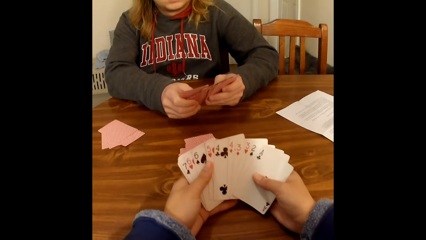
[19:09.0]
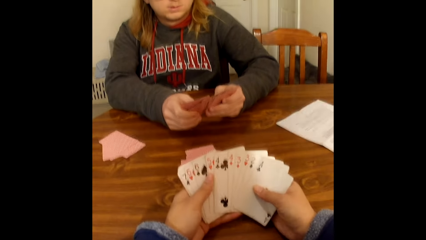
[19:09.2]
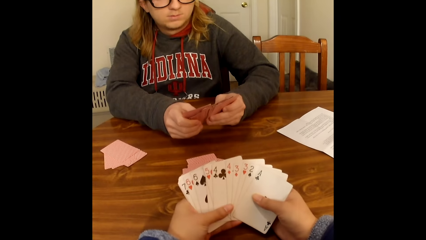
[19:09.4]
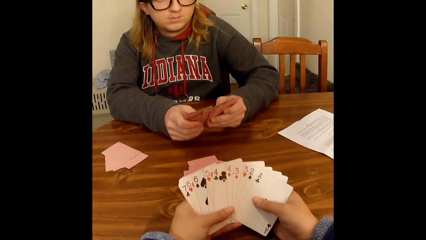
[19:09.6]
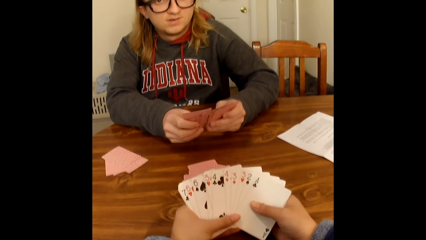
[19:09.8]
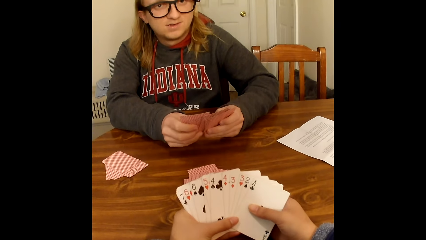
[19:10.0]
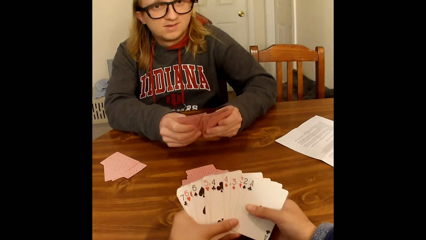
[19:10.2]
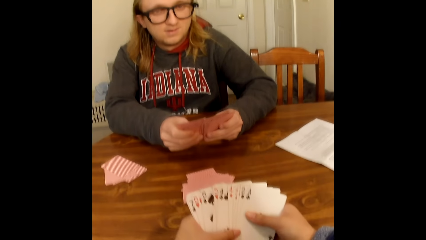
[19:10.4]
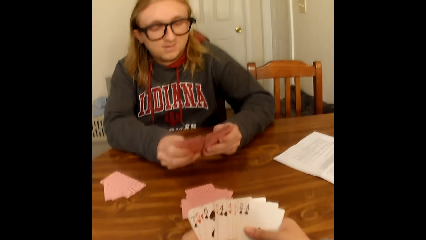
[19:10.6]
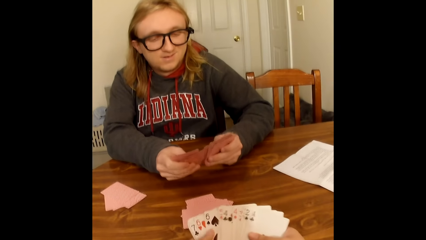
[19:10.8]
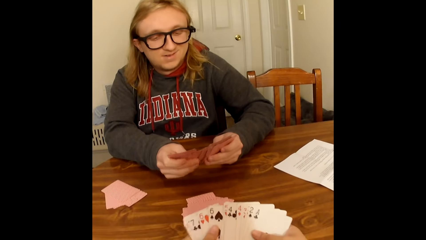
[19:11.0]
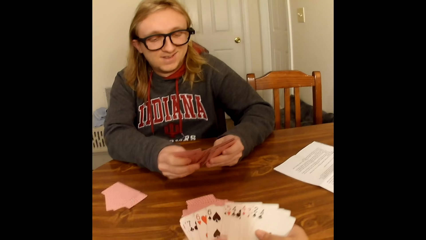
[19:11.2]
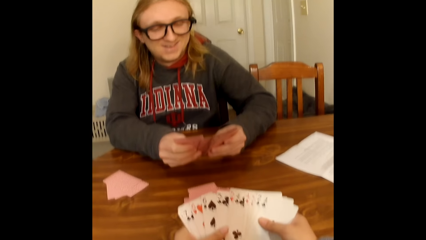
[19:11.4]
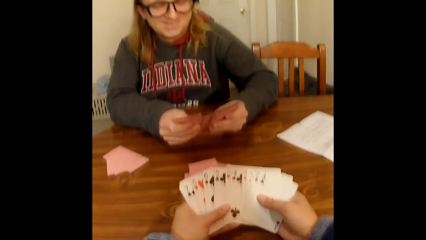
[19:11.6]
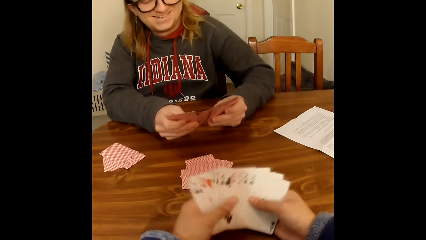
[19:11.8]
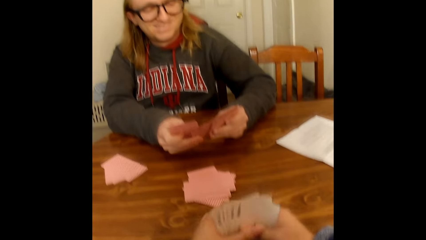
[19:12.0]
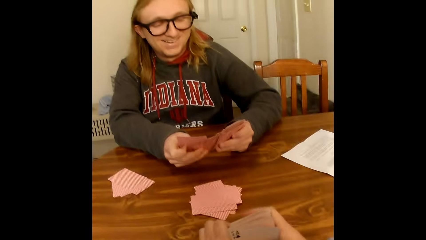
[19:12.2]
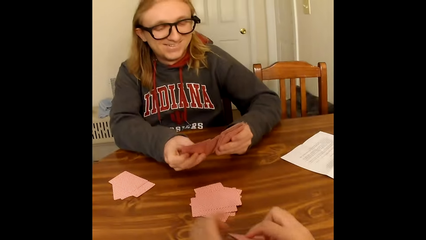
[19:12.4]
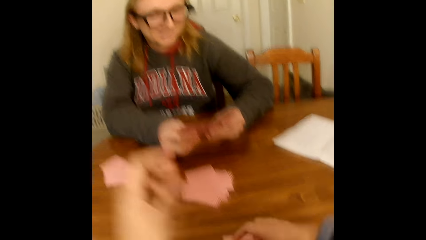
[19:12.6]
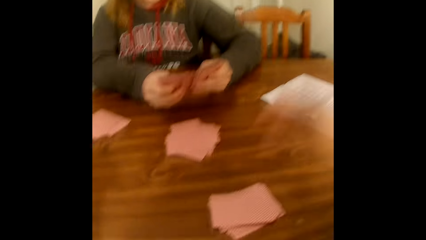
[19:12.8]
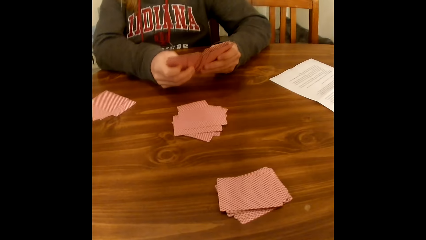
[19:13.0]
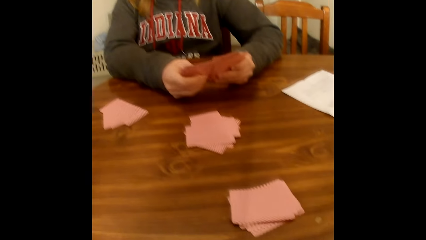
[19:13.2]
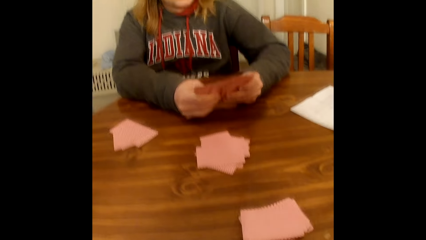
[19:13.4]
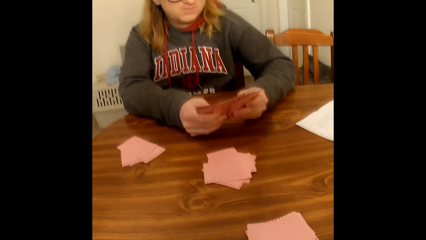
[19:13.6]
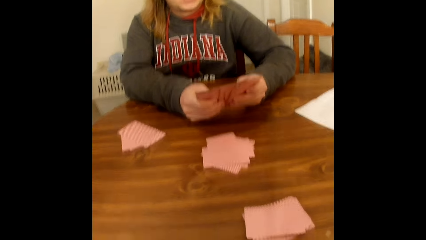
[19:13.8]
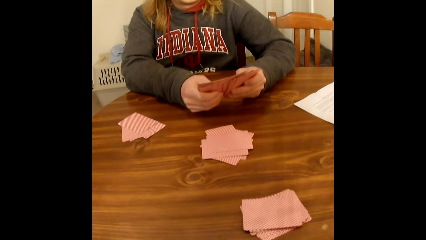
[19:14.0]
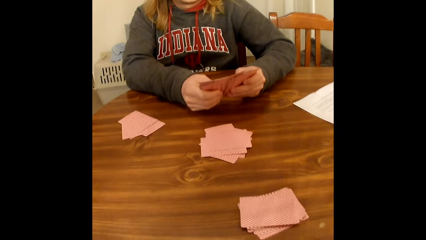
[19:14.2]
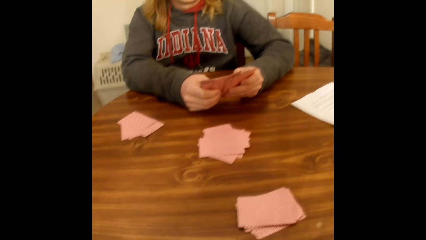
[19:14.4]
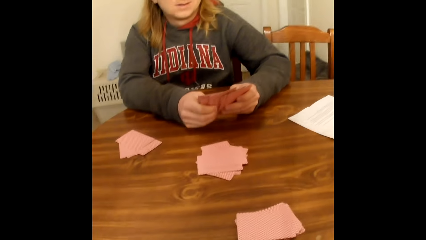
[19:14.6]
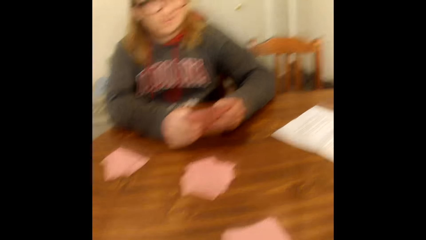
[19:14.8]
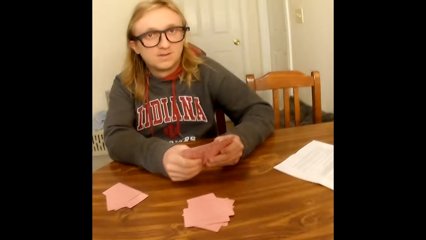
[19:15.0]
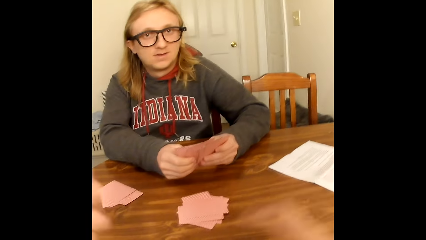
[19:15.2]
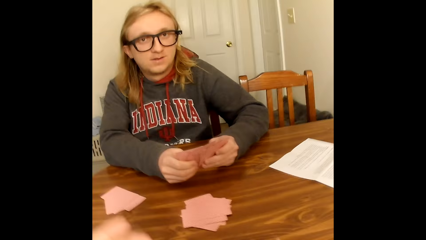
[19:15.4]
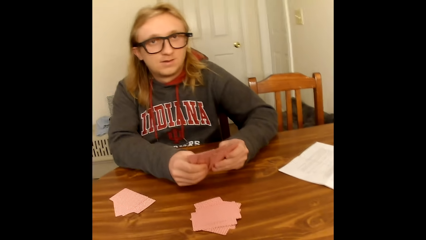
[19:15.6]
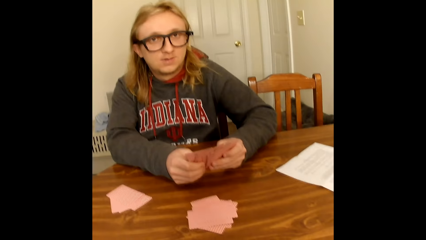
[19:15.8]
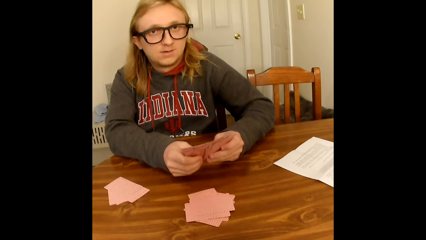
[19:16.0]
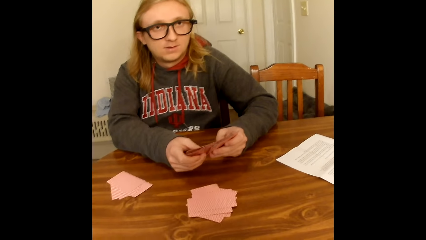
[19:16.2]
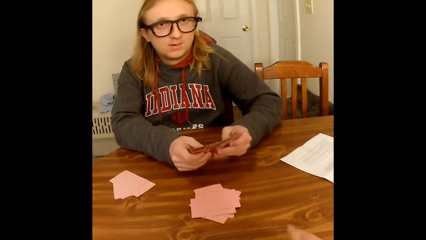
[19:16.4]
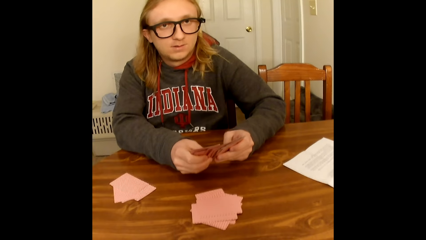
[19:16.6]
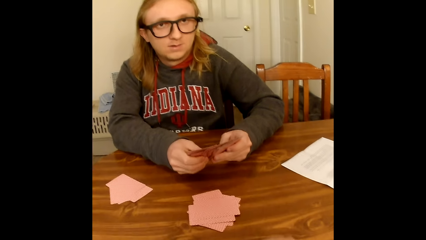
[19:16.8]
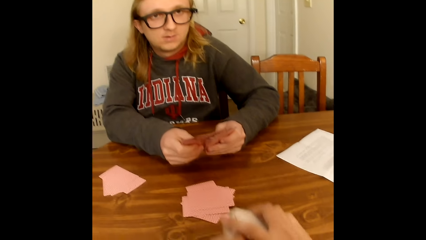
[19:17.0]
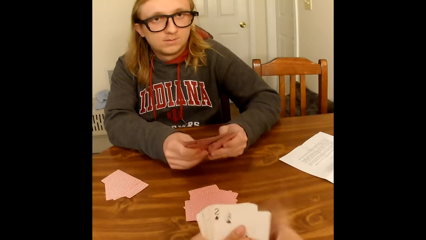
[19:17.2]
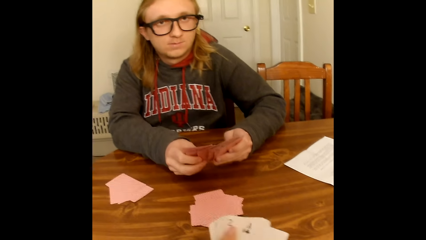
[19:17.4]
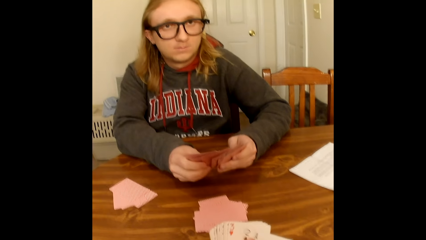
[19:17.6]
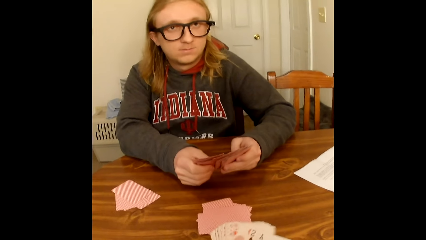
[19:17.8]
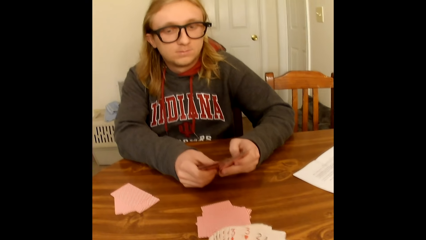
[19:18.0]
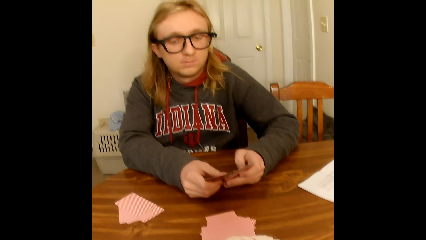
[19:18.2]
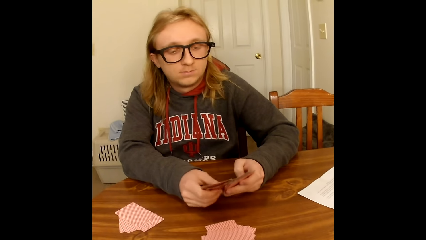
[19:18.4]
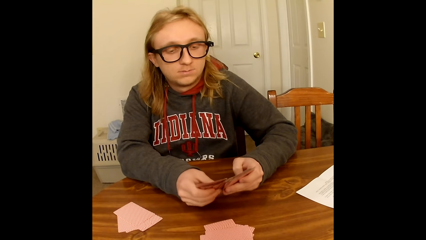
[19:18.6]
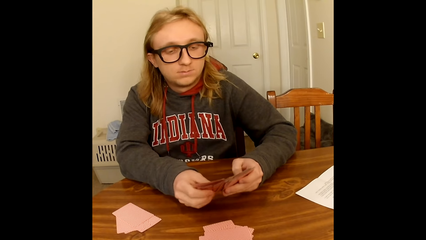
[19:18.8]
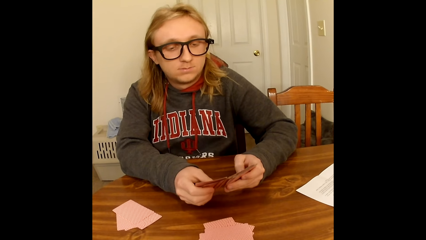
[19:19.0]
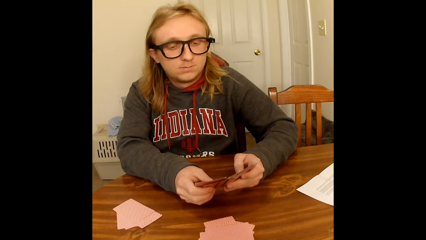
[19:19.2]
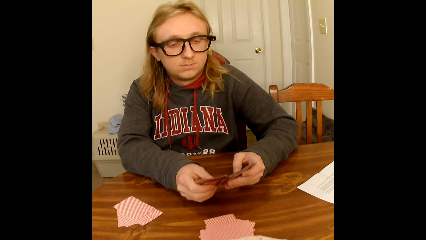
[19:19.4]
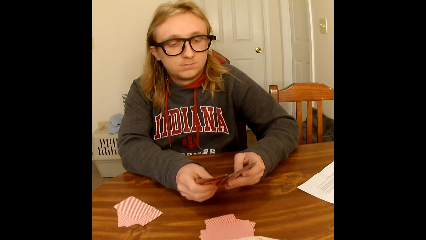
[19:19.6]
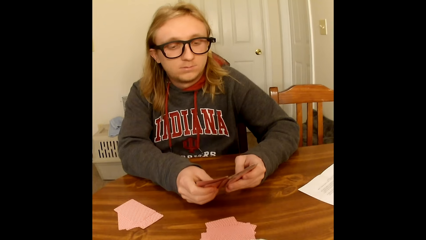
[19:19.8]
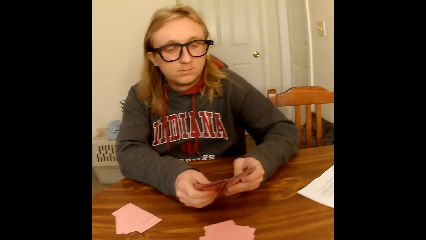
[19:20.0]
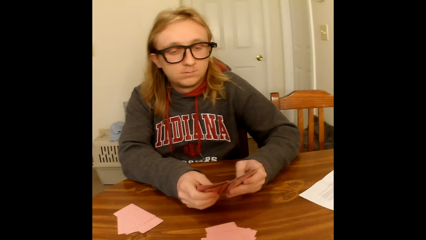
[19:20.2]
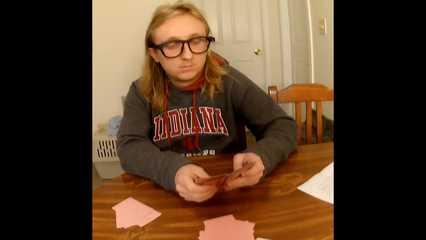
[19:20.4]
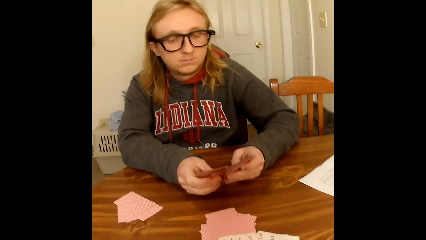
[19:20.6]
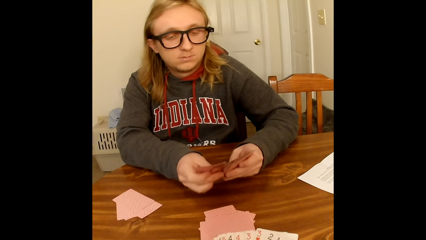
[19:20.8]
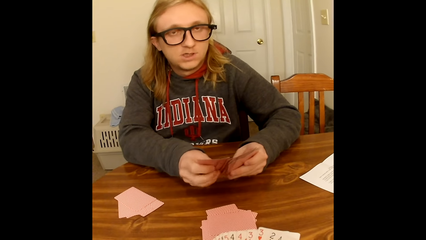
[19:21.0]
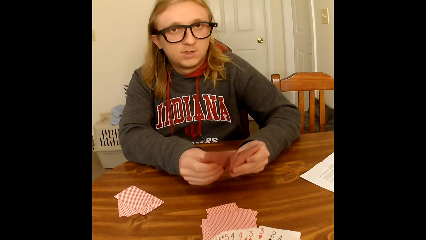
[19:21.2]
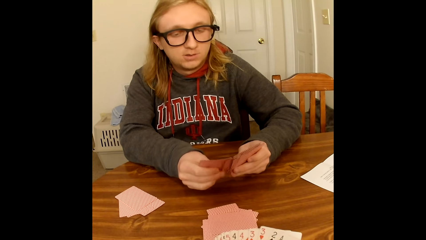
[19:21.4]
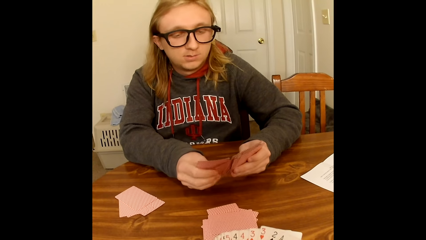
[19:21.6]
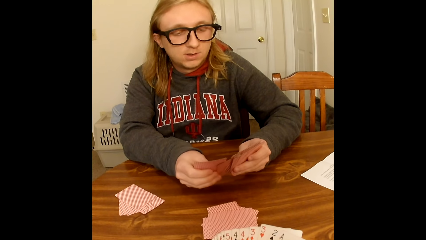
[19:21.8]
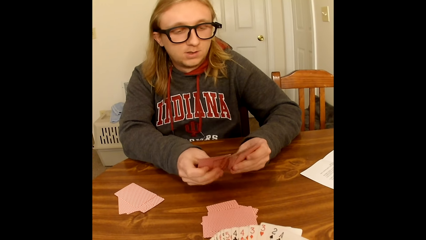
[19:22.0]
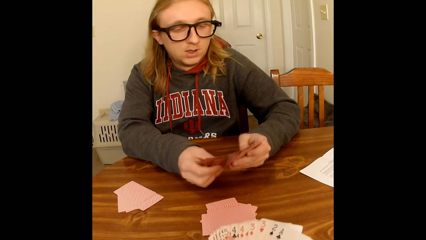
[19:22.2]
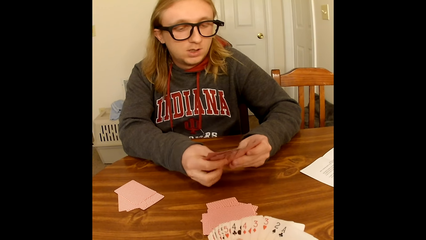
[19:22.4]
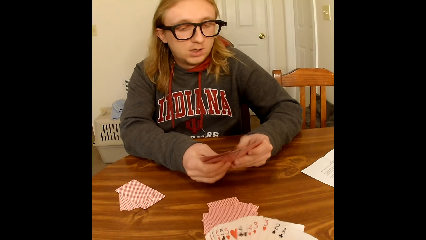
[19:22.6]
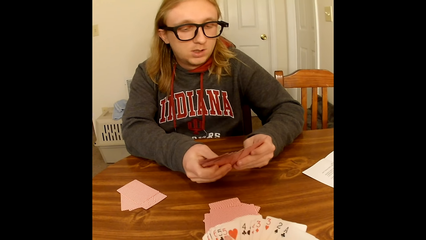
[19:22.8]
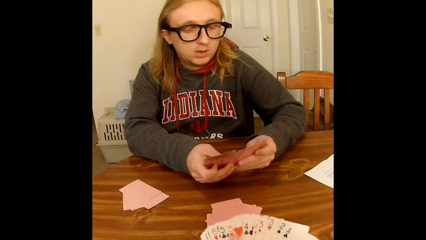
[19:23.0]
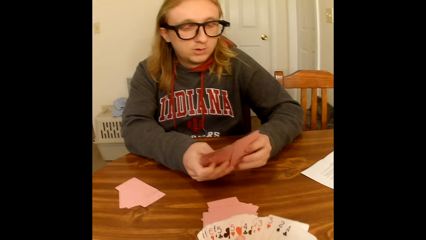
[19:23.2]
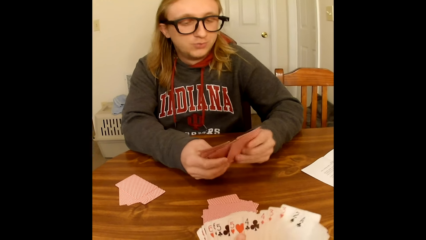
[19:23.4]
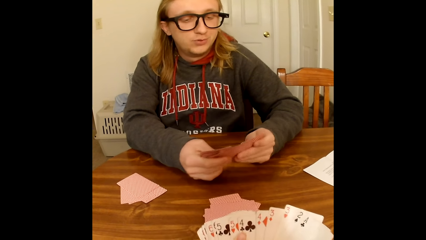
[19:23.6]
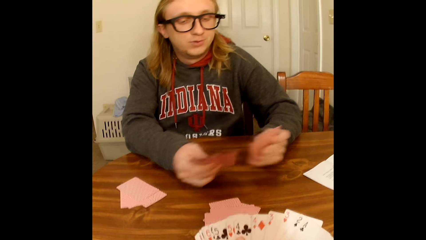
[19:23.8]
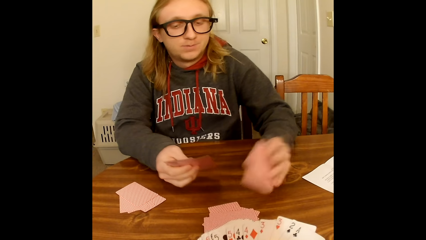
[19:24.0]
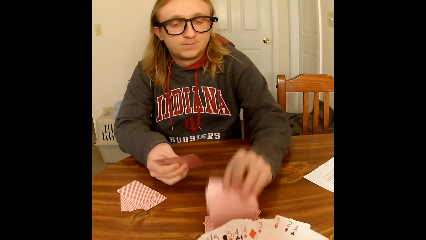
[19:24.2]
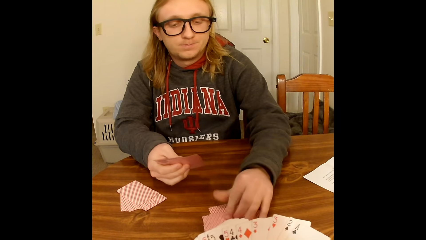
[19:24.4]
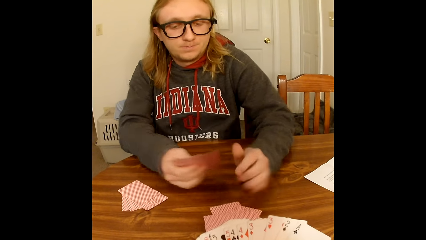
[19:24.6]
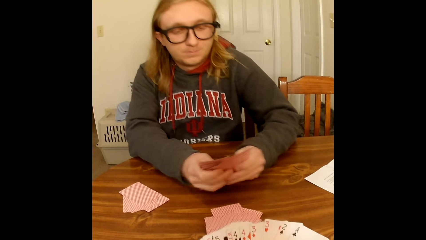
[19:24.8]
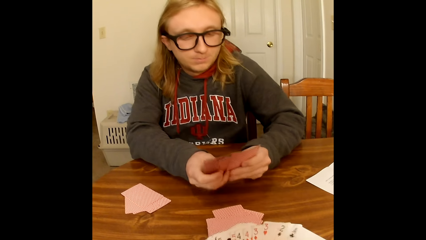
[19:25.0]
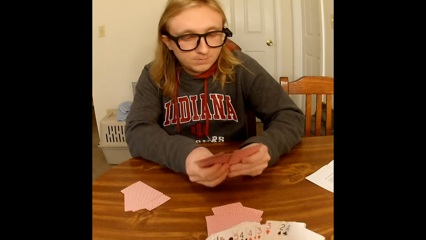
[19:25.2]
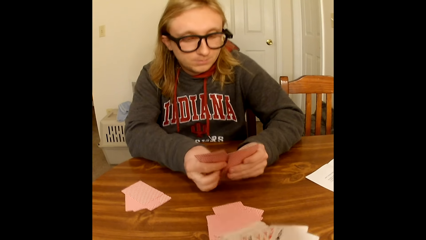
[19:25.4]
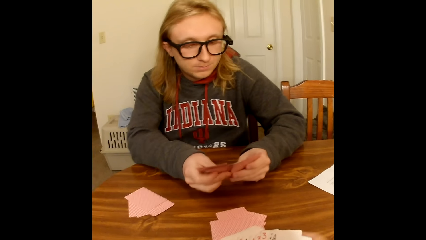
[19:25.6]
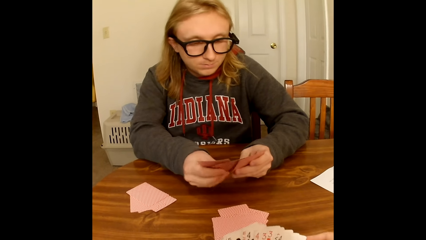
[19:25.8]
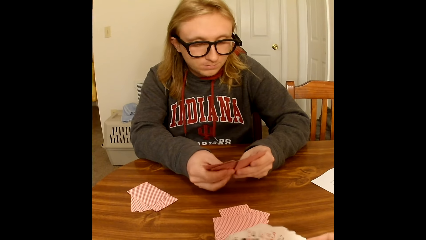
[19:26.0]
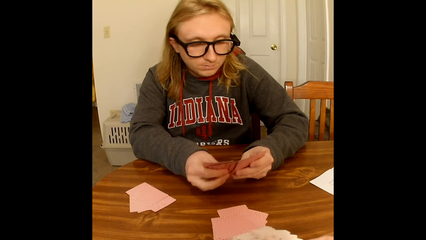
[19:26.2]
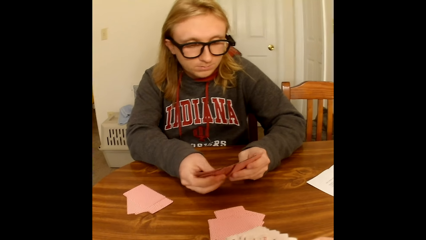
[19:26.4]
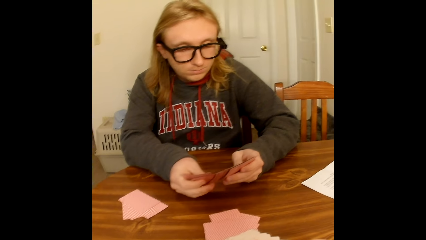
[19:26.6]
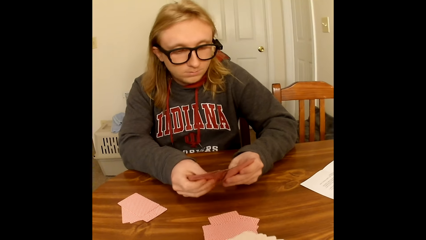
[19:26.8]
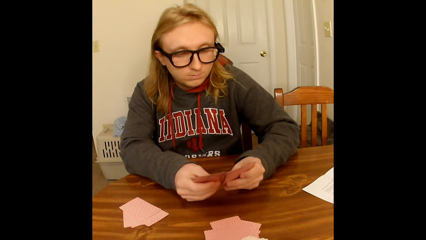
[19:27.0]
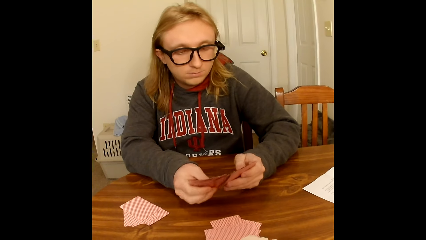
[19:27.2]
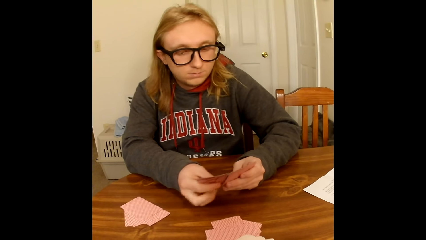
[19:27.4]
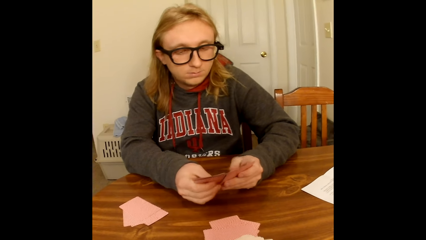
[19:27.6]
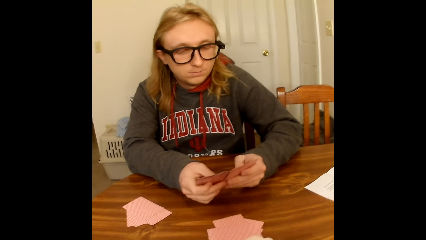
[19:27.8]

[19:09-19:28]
The camera wearer looks at the cards. He holds some cards with both hands and converses. A man laughs. The camera wearer drops the cards in his hands on the table. He touches his face with both hands and lifts the hands. The man arranges the cards. The camera wearer converses. He arranges the cards and picks up the cards he dropped on the table with both hands. The man looks at the camera wearer. The camera wearer converses. The man converses. The camera wearer looks at the cards. The man places two cards on the table with his left hand, arranges the cards, holds the cards in his right hand with both hands, and shuffles the cards in his hands with his thumbs.
